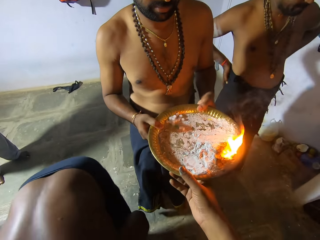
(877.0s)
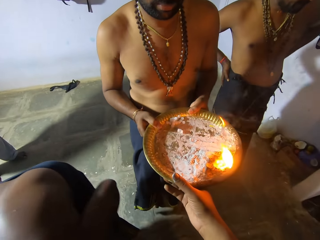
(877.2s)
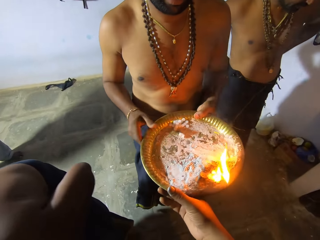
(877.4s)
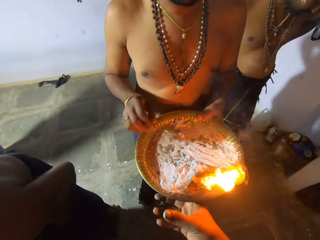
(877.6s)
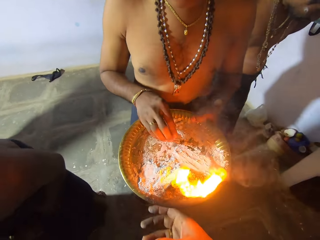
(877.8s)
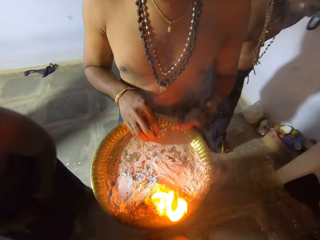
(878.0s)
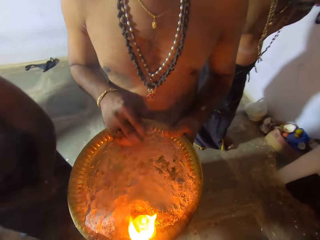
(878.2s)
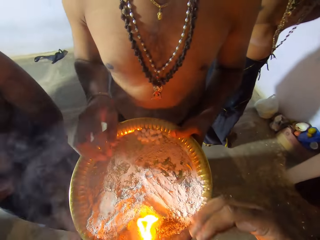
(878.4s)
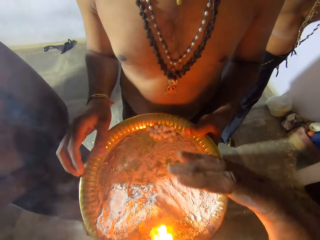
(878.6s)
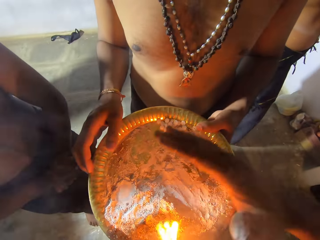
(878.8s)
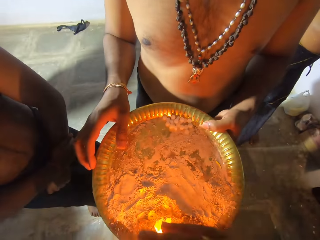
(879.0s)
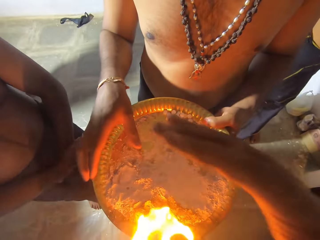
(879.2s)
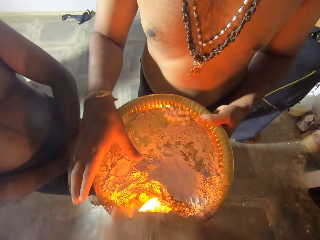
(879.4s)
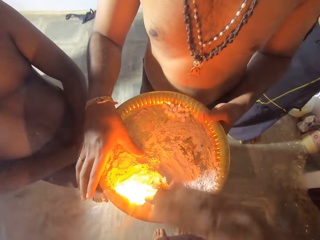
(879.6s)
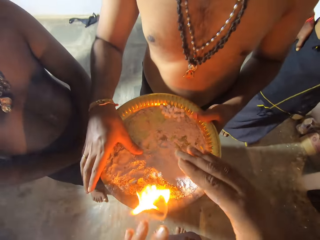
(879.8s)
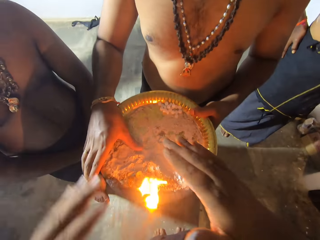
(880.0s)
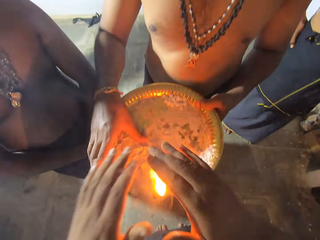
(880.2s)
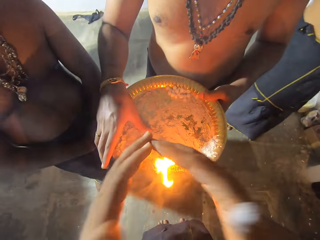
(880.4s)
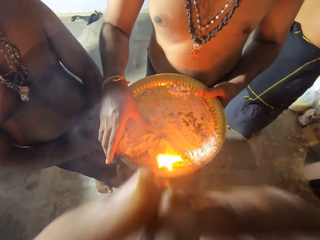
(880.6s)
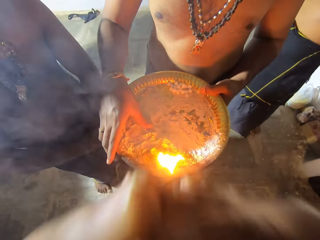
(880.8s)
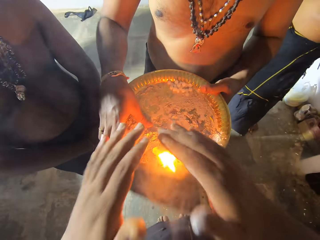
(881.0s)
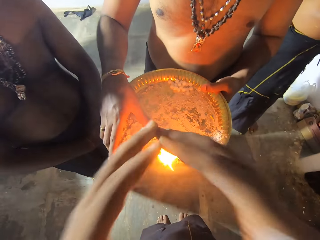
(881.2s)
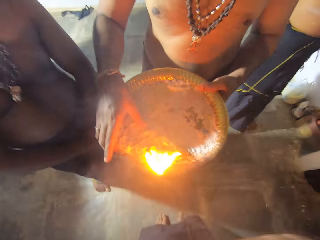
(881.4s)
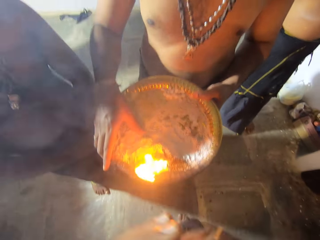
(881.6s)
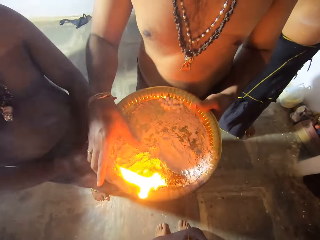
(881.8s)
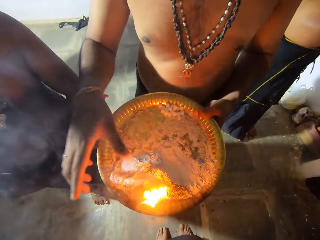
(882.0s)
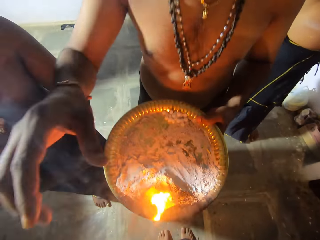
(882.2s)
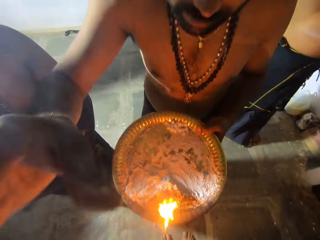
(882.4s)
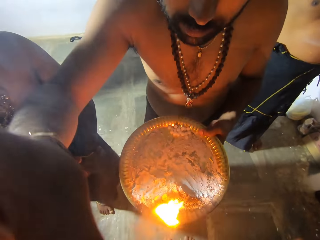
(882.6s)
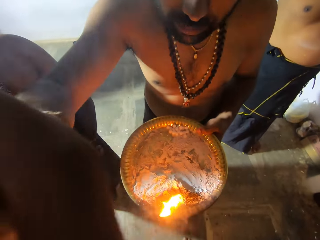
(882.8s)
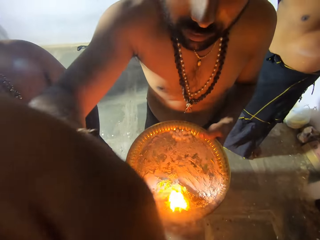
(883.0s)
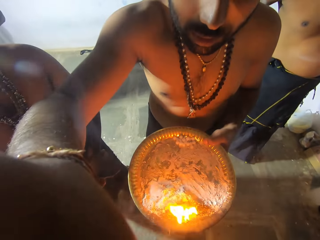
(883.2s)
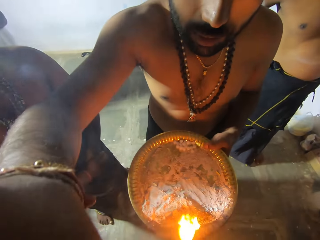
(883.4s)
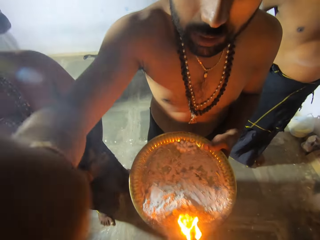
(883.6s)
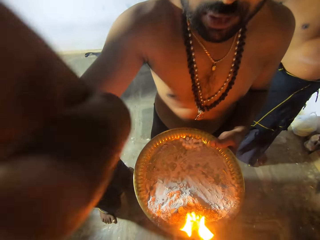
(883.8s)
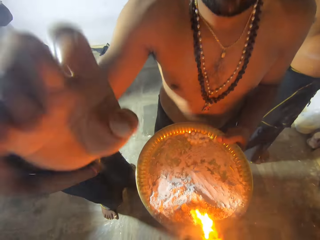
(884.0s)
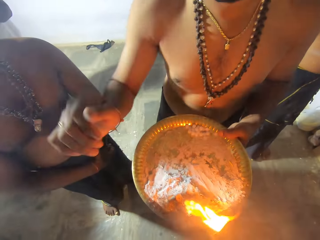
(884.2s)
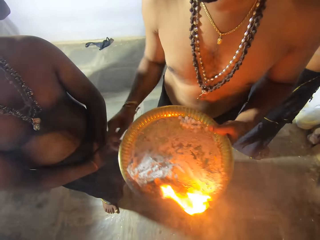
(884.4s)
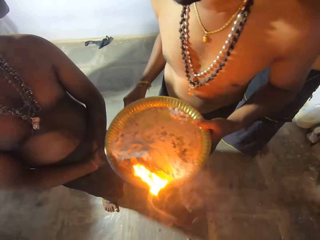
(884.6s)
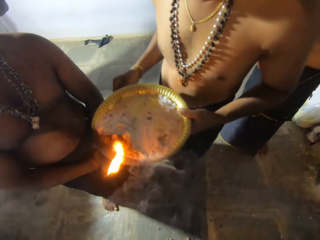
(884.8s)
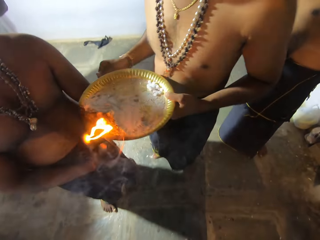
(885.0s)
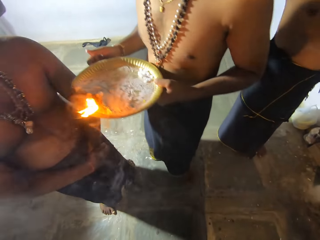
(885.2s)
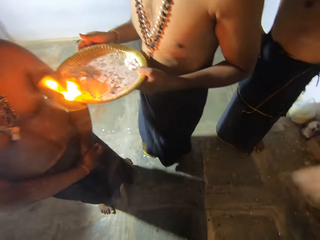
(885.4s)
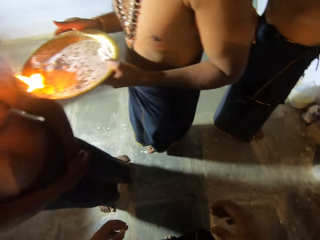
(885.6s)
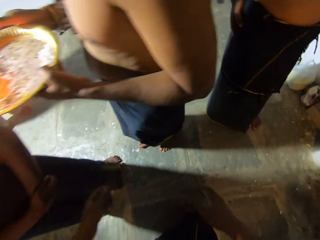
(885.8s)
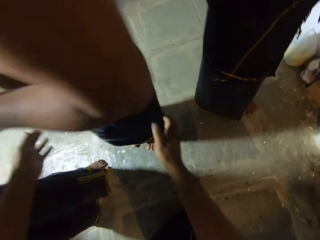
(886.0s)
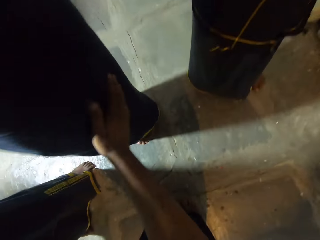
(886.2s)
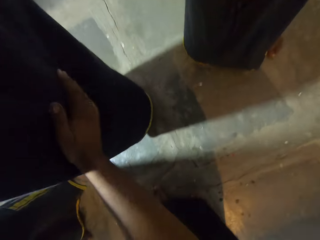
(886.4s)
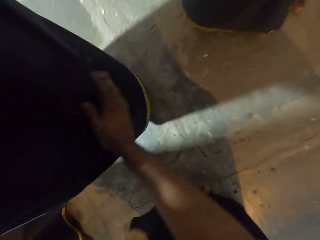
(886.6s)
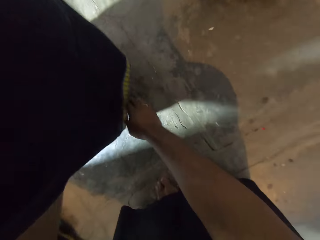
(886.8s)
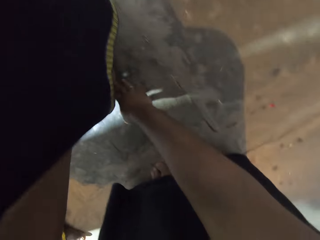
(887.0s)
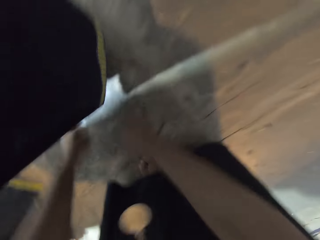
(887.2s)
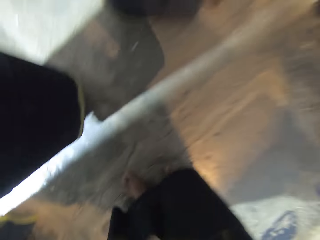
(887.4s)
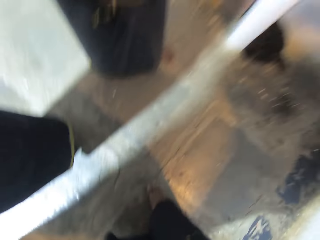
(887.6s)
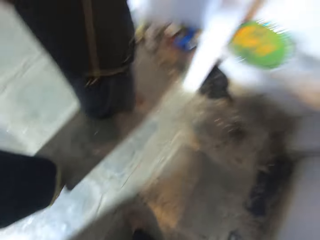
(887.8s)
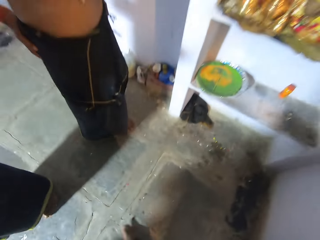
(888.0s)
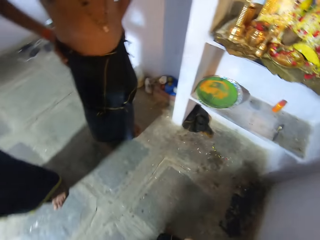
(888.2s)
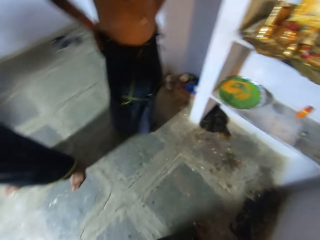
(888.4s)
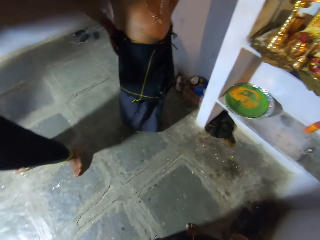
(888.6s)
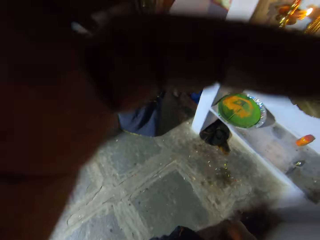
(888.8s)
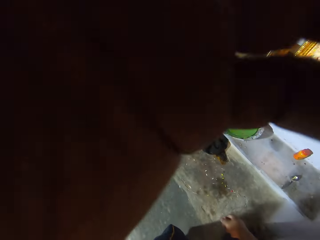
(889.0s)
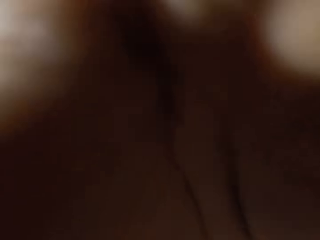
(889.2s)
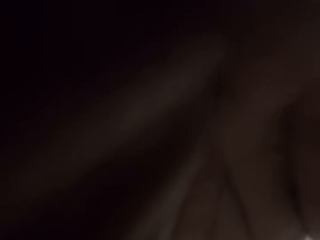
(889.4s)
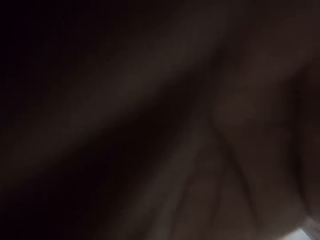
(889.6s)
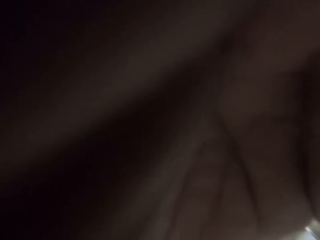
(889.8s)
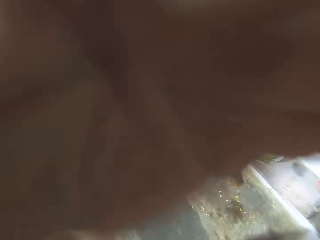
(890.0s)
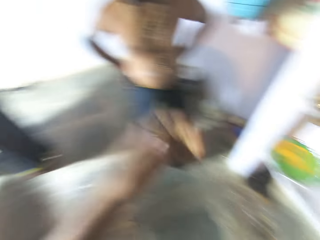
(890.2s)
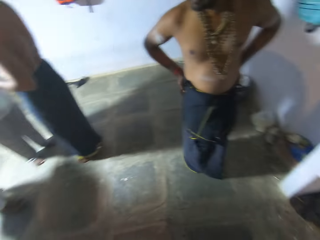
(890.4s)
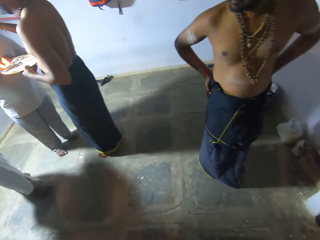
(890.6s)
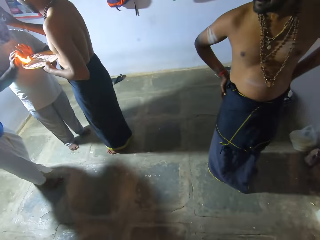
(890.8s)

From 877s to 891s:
A man touches the ash on a tray. The camera wearer collects substance from the tray, performs rituals with the hands, and fans the fire. The man touches the forehead of the camera wearer. The camera wearer touches their face. The man moves. The camera wearer stands on the floor, moves the hand on the man's garment, and adjusts the camera.

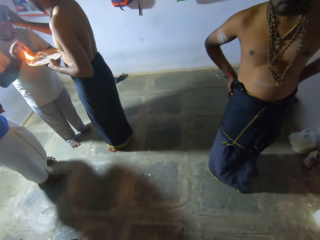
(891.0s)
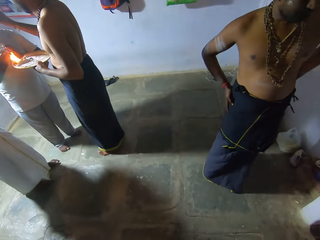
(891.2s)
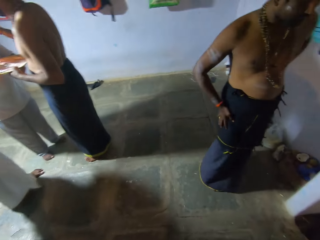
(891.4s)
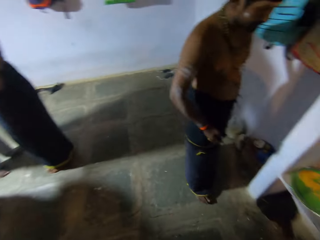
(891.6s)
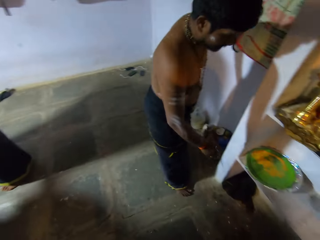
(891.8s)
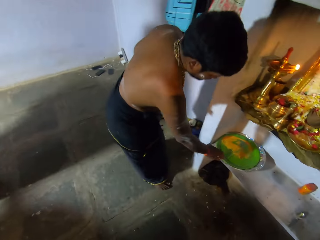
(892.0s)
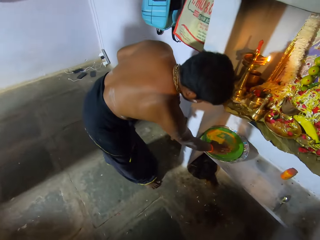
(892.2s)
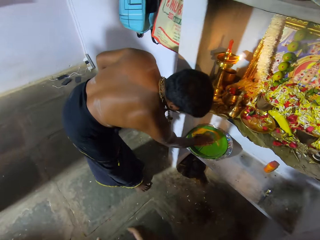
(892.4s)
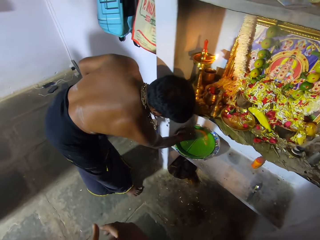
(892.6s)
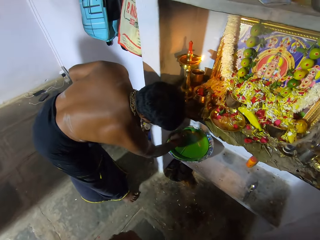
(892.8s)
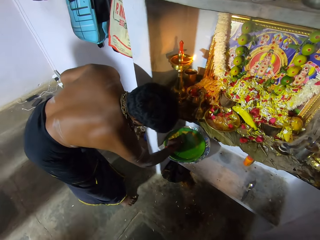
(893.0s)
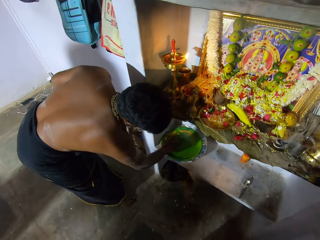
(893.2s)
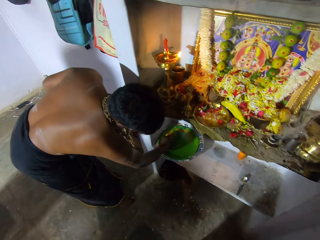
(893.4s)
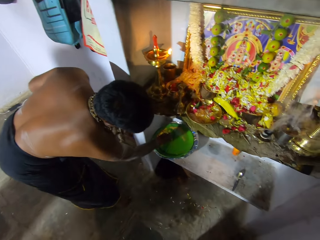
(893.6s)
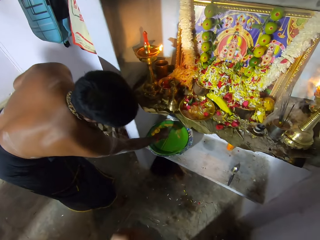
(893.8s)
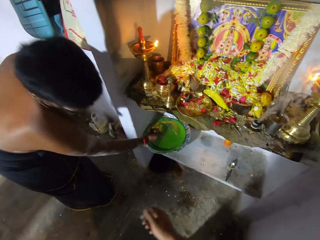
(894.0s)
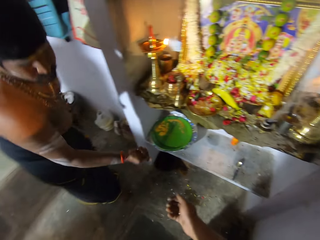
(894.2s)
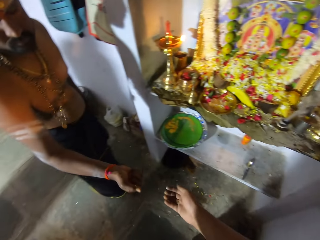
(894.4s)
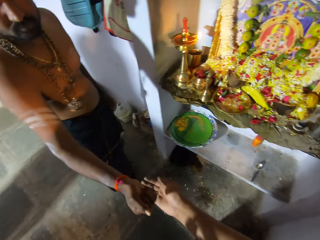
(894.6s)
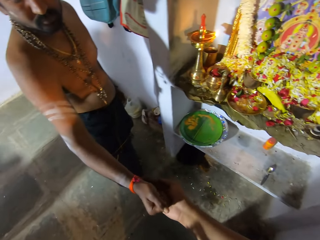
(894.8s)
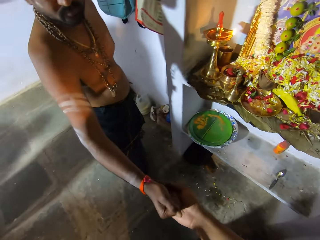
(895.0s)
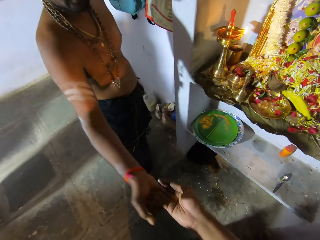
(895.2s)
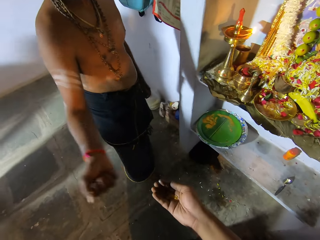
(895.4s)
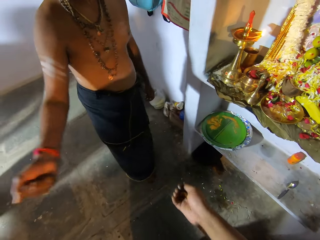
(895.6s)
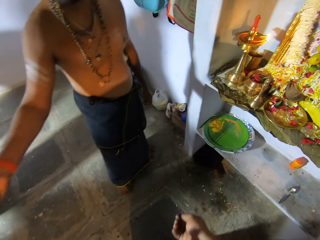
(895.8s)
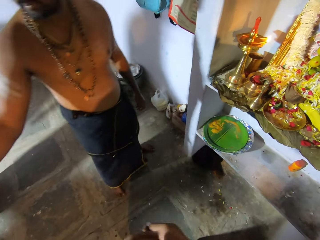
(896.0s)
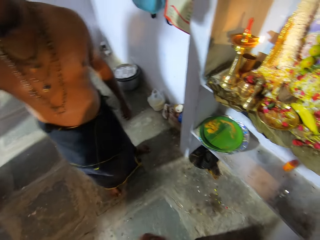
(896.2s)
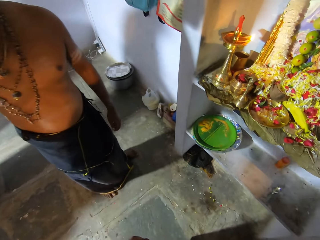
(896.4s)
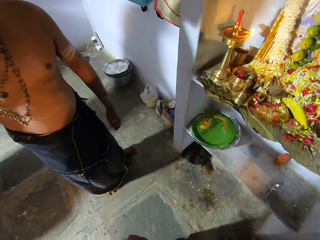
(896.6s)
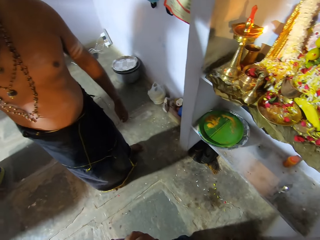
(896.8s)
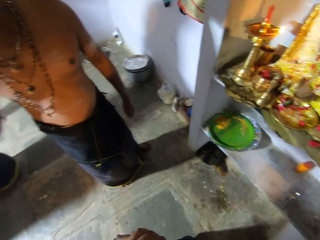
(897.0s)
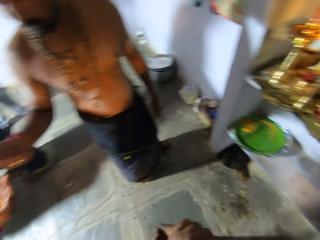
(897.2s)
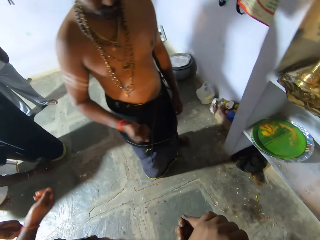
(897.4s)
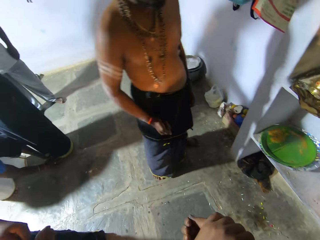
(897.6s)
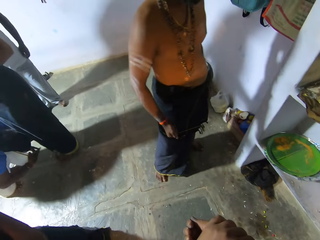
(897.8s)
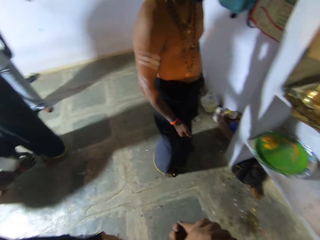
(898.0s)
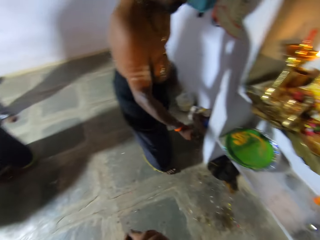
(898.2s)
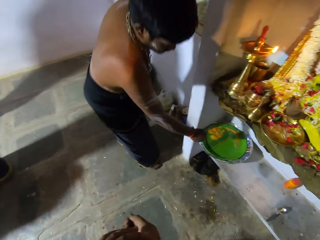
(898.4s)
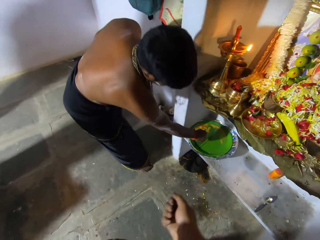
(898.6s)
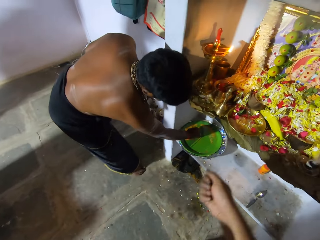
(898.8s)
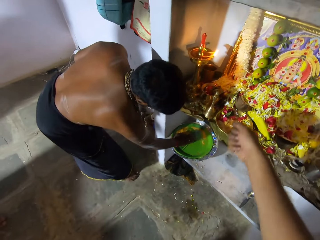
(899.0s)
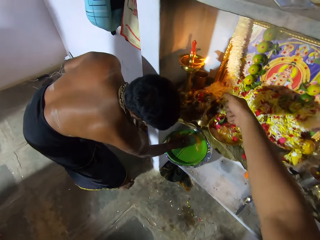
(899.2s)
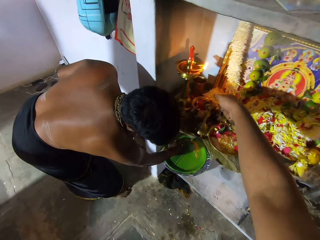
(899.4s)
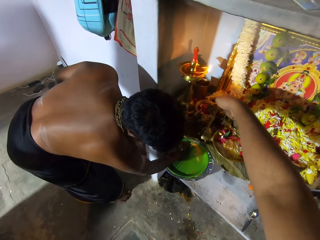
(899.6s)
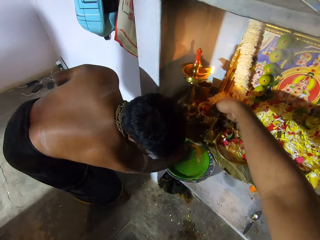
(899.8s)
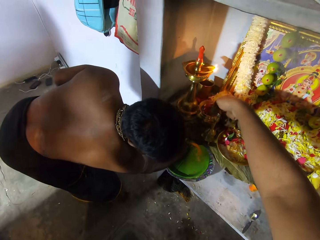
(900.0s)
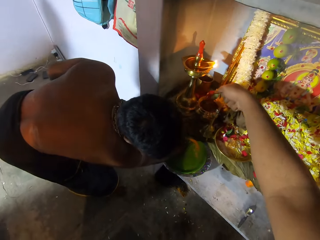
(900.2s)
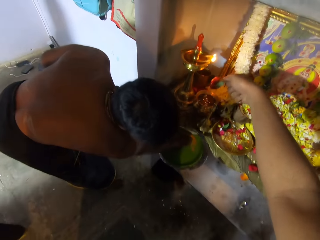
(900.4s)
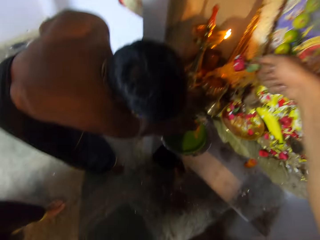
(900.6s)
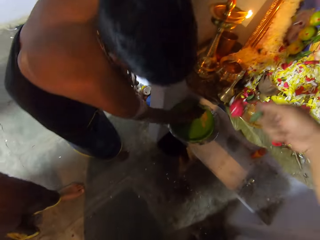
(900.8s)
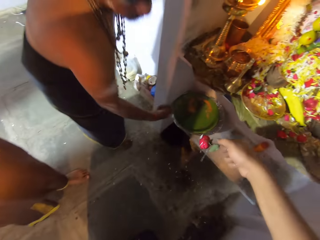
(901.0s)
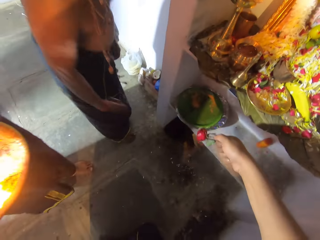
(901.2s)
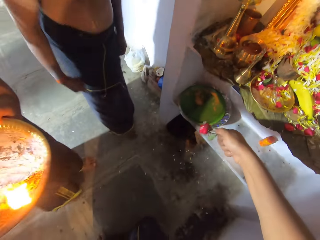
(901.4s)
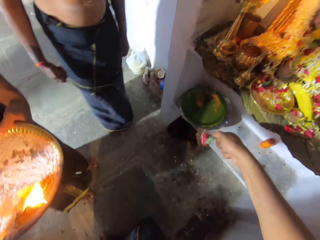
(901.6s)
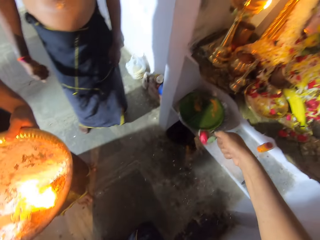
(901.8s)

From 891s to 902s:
The camera wearer looks around in the room. A person picks a herbal medicine on a plate. A man touches substance in the tray. Another man pours substance on the camera wearer's hand. The person hands the herbal medicine to the camera wearer. The person hands the herbal medicine to another person. The camera wearer fidgets. They scoop substance from the tray. The first person picks the herbal medicine on the plate. The camera wearer picks an apple or strawberry in a pot of water. They shake the strawberry.
